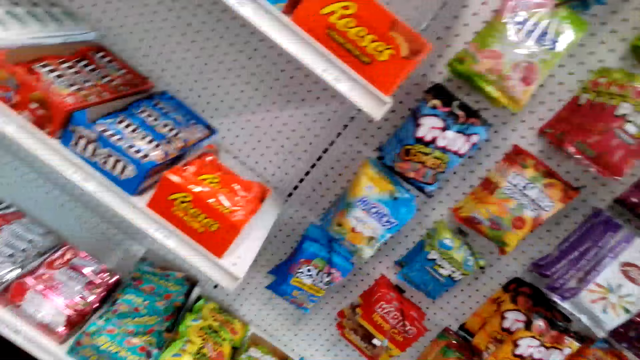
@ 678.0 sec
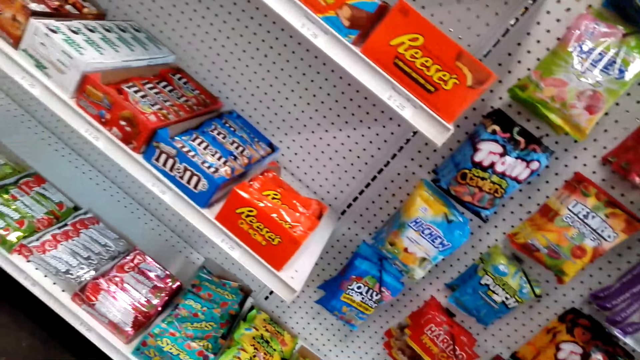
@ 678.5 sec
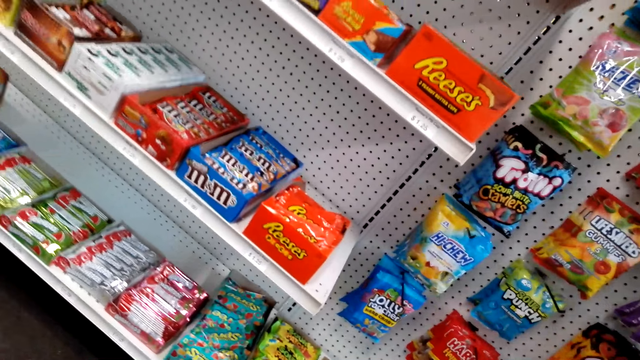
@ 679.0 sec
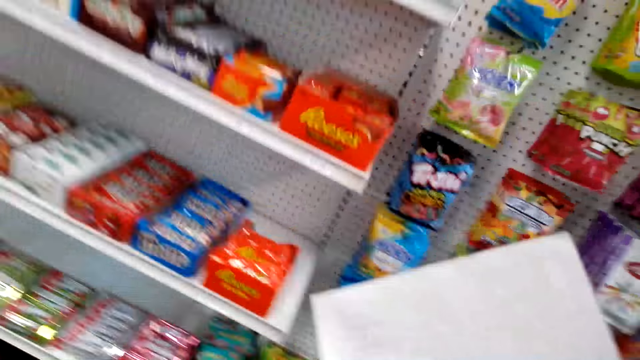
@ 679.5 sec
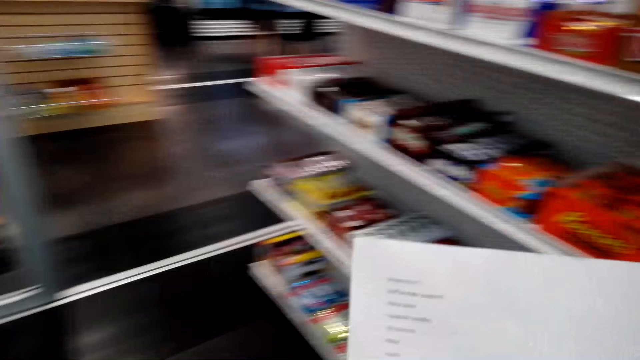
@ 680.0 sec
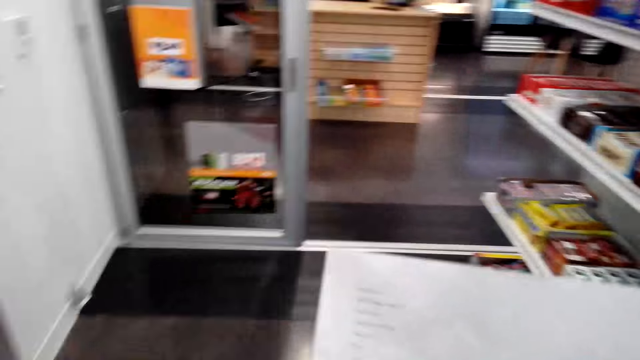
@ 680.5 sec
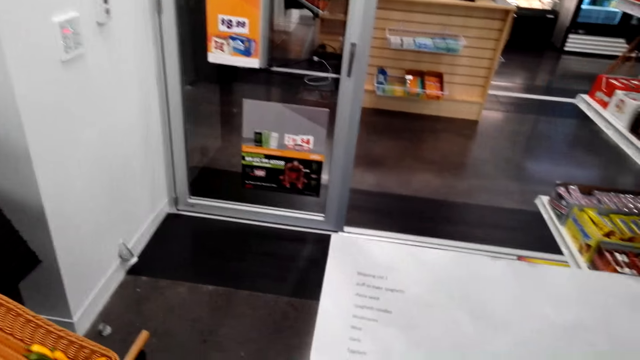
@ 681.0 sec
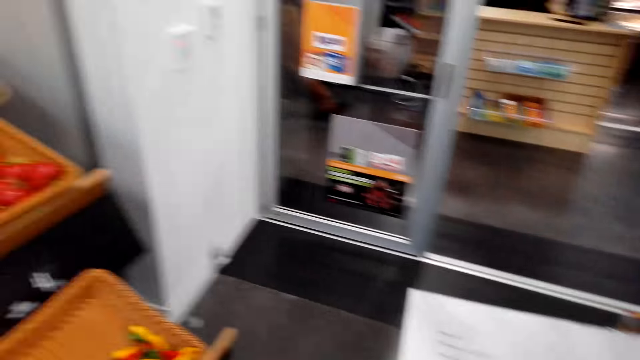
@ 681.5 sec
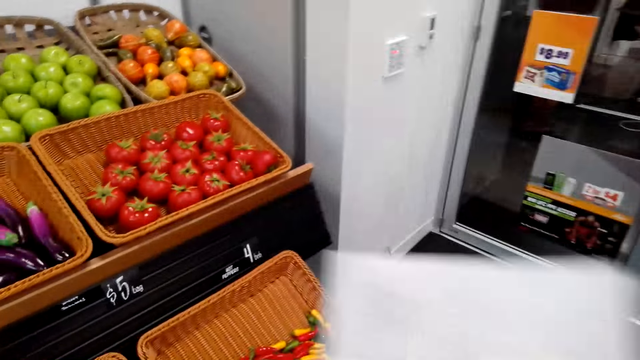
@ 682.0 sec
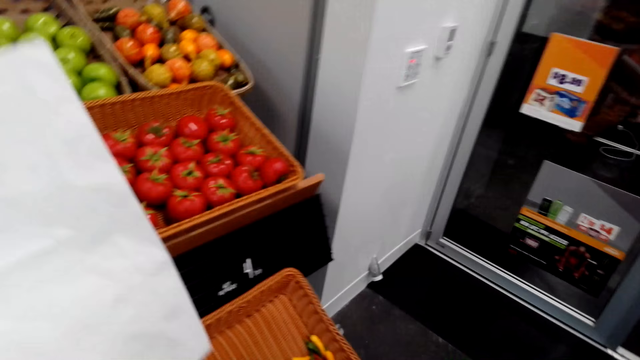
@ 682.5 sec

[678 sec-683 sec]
The camera wearer stares at the shelf. They stare at the shopping list. They hold the list. They walk around.

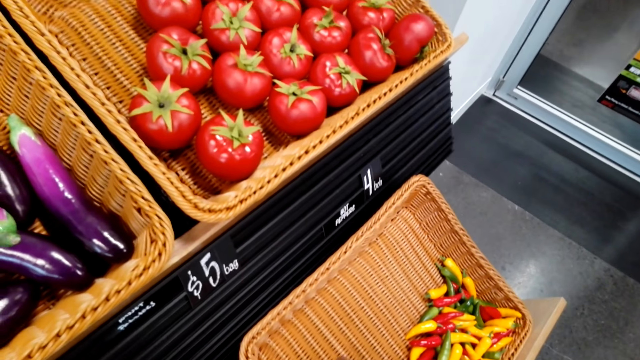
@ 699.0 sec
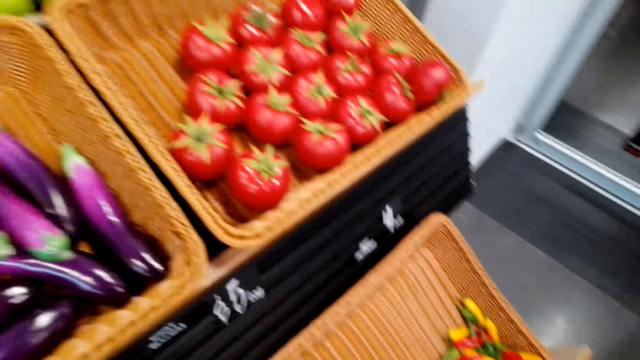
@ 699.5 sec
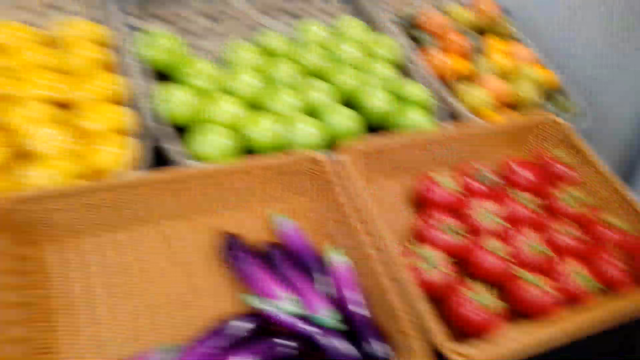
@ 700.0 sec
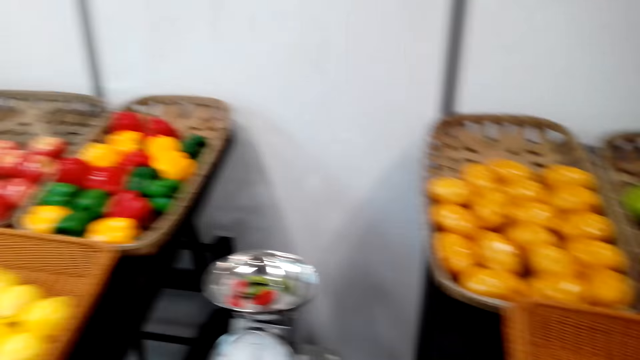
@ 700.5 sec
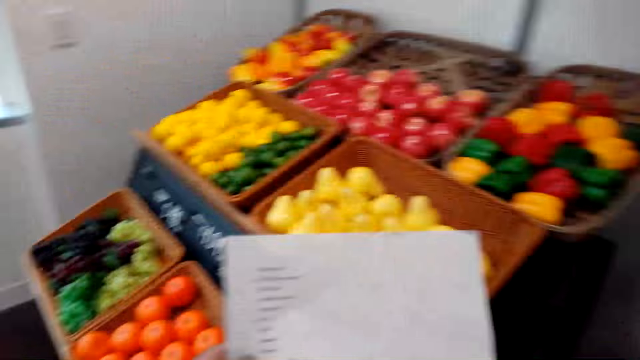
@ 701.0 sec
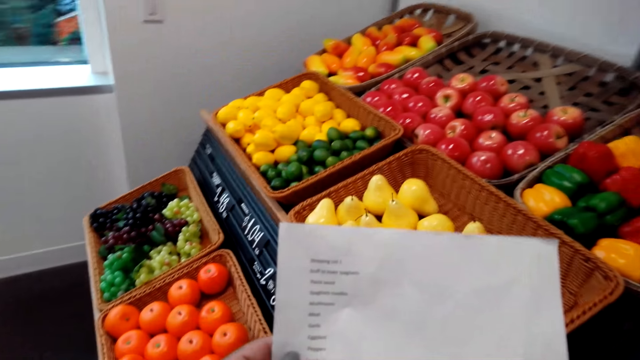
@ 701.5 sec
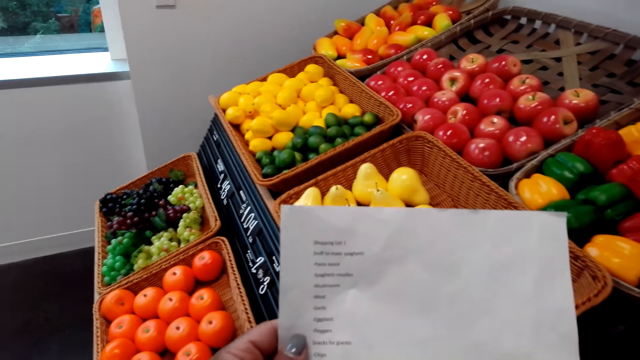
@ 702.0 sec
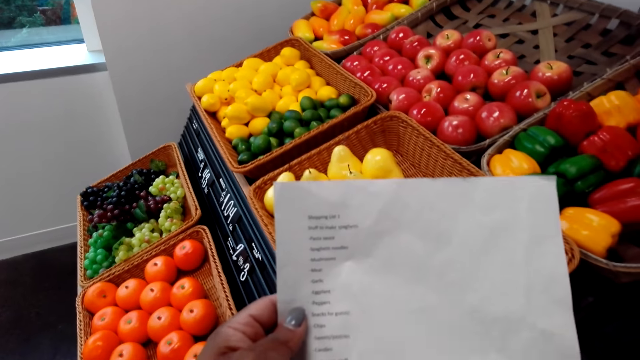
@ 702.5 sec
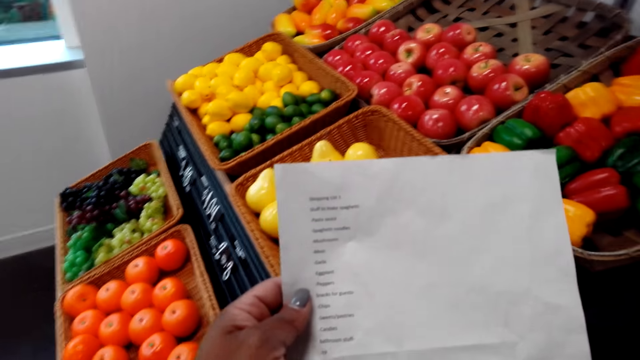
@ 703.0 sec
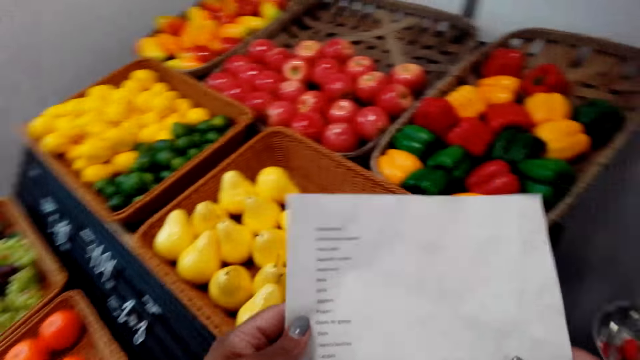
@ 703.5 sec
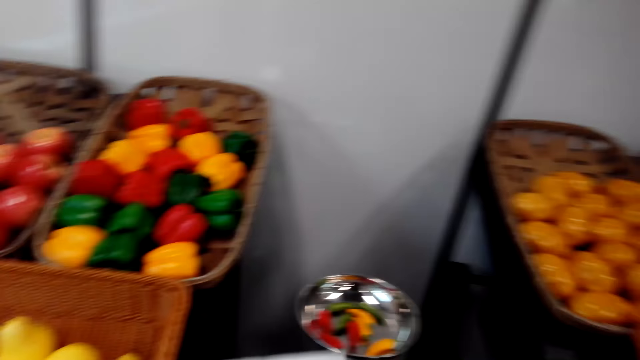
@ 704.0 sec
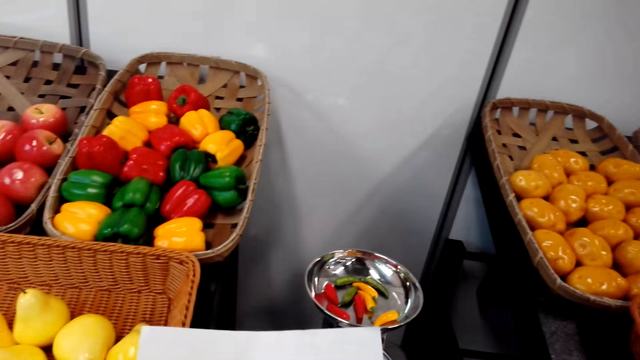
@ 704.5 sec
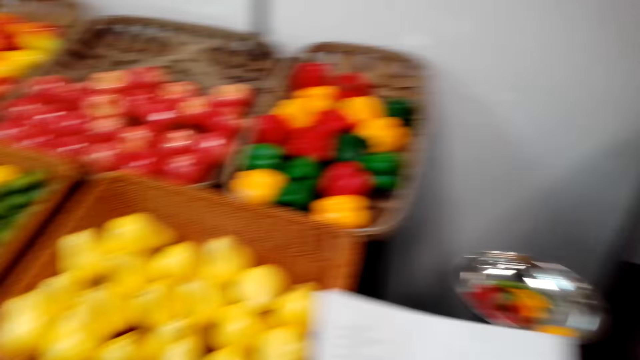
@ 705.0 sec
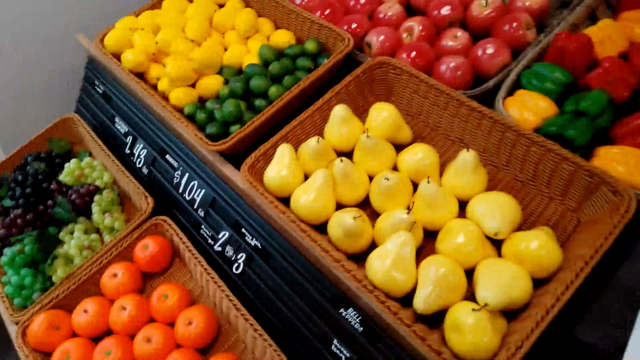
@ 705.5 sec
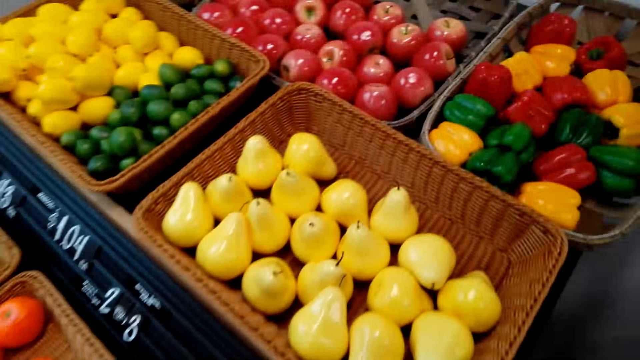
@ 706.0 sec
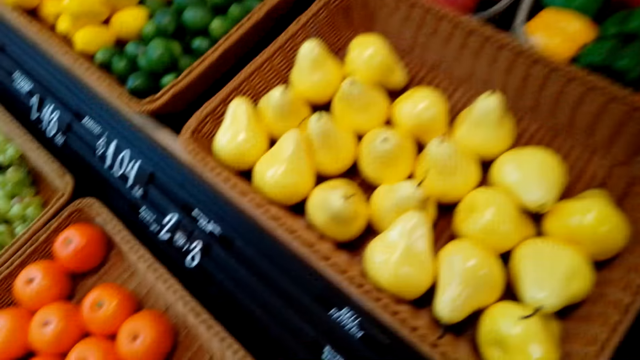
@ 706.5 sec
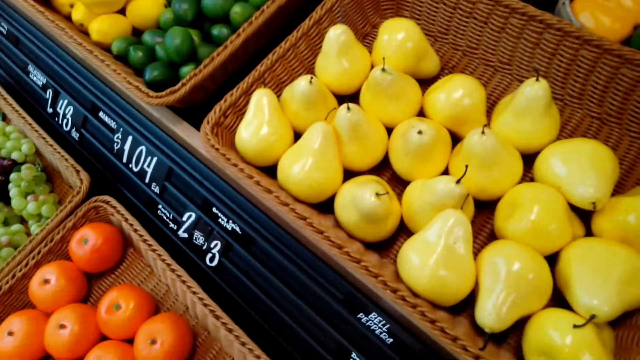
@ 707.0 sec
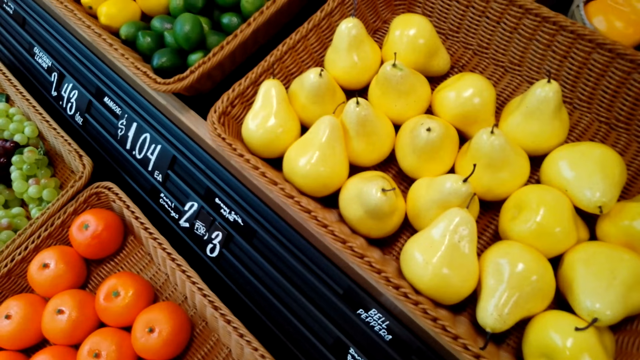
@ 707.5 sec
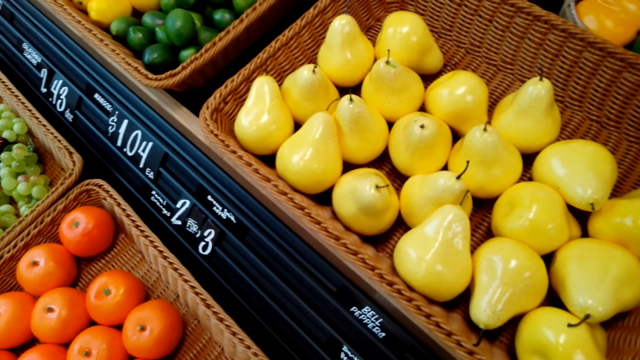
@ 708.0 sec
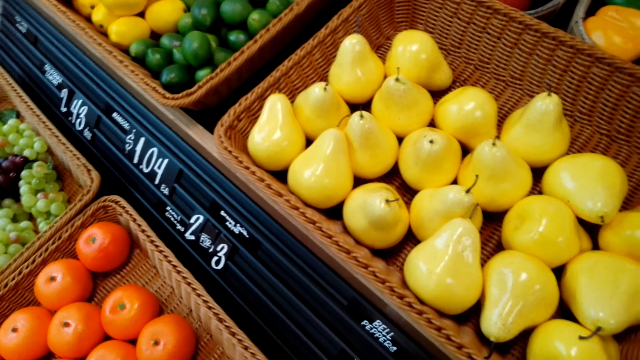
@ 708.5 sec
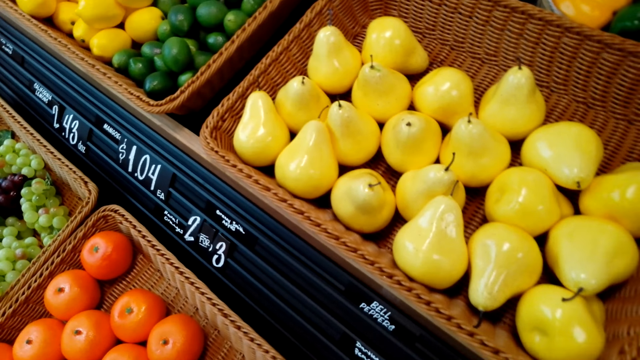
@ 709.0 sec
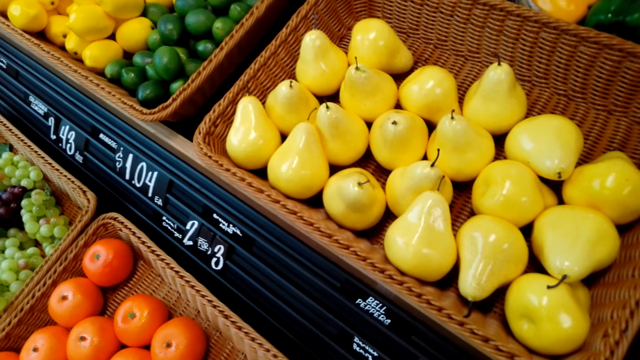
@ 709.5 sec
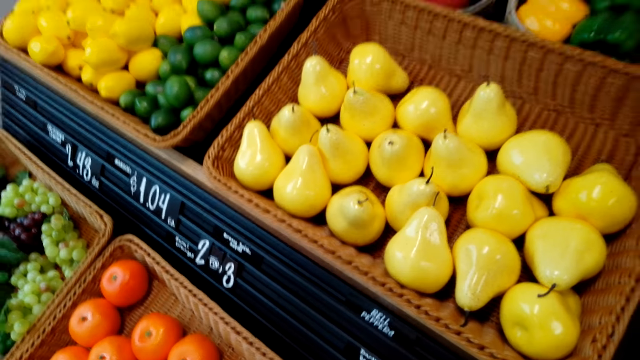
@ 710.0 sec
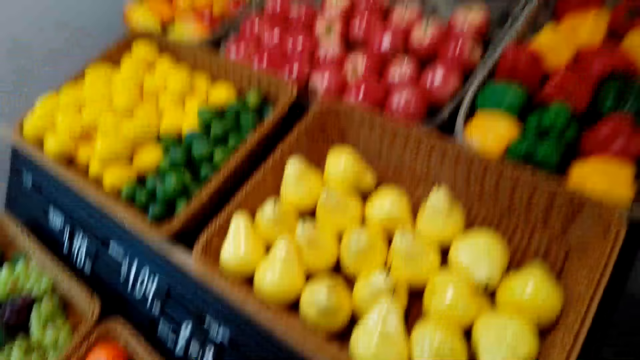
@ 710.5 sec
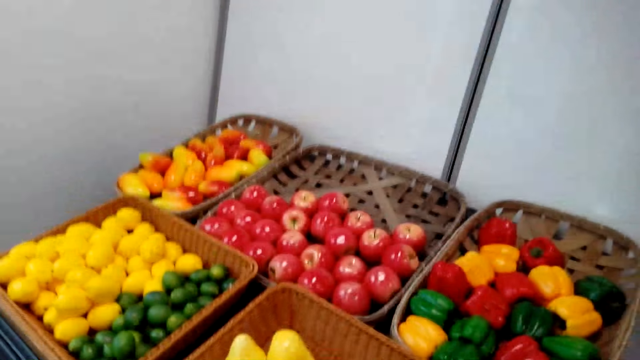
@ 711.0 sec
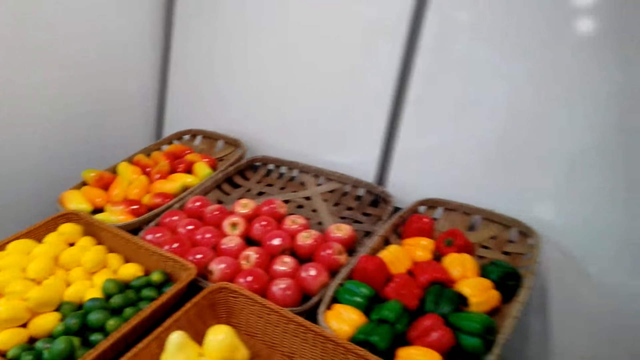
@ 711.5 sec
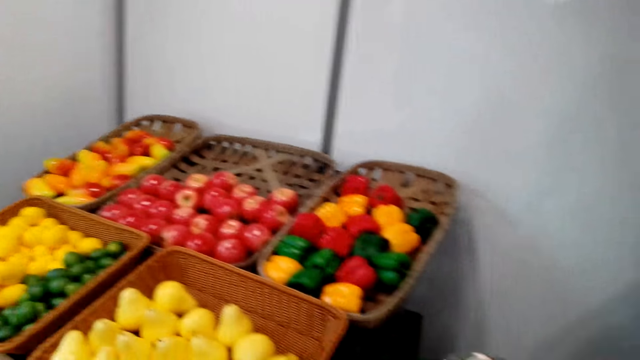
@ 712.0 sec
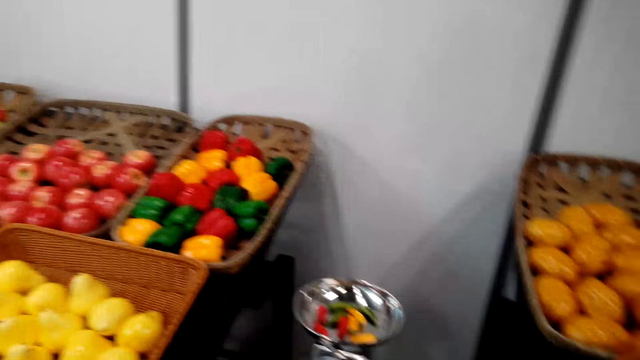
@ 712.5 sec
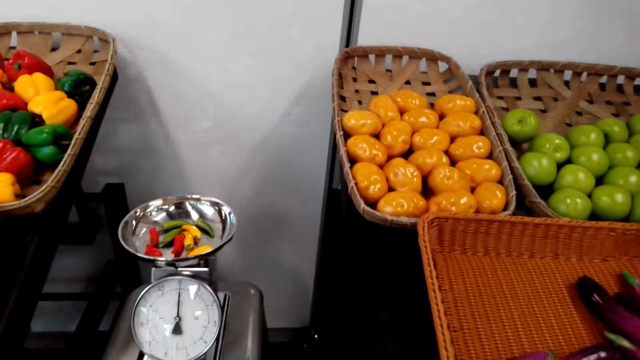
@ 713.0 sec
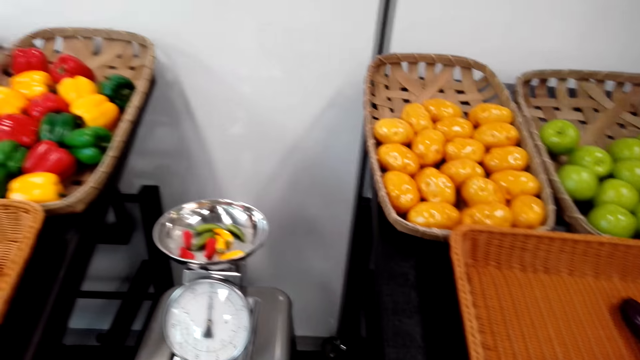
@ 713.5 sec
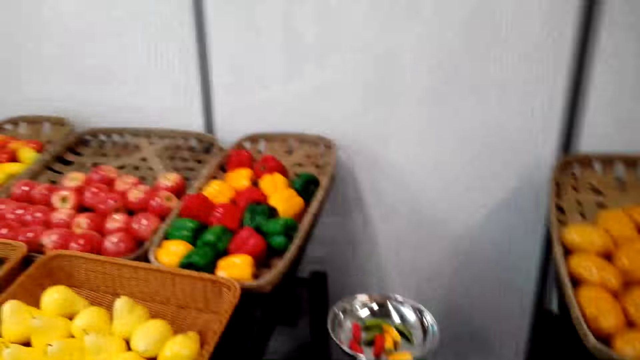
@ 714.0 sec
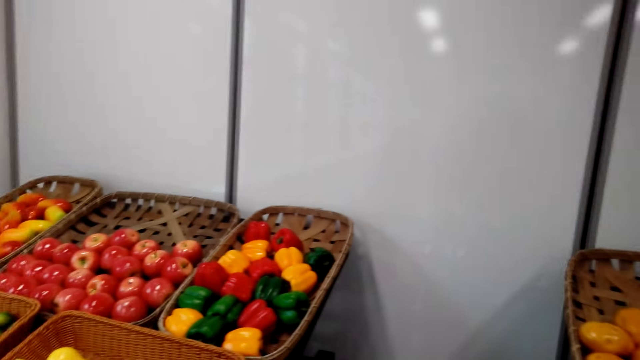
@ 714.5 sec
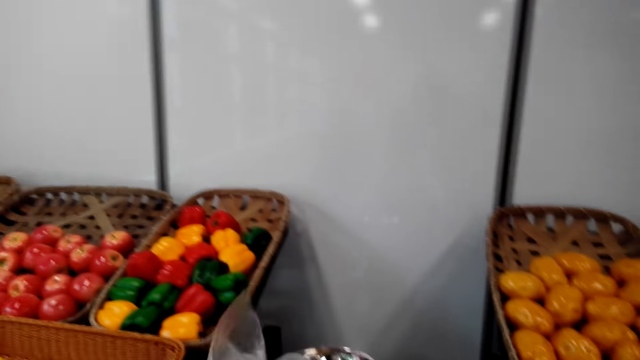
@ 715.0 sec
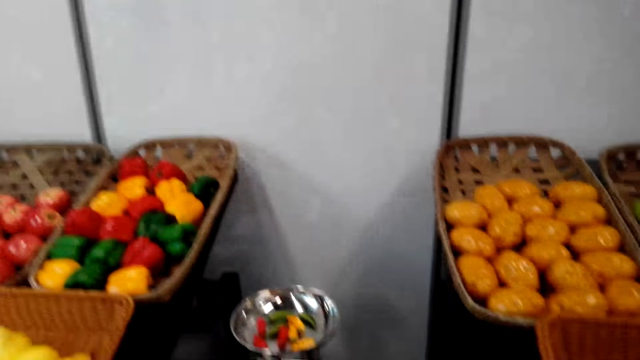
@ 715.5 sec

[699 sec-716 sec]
The camera wearer walks towards the weighing scale. They hold a list. They stare at the shopping list. They look around. They walk around.
